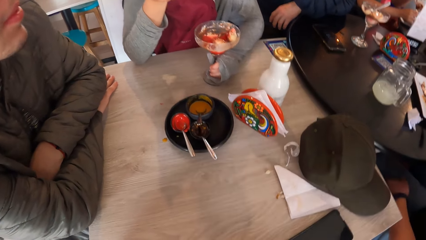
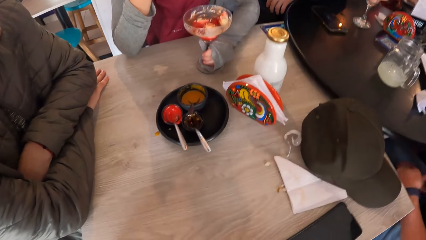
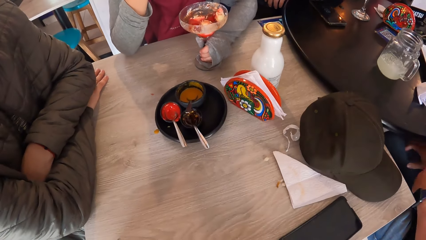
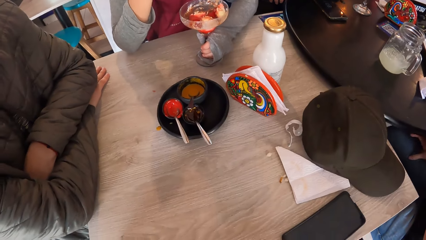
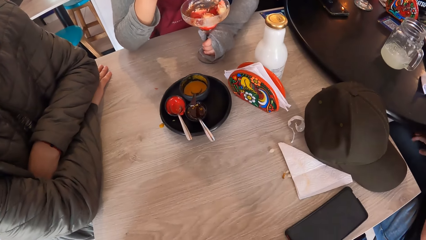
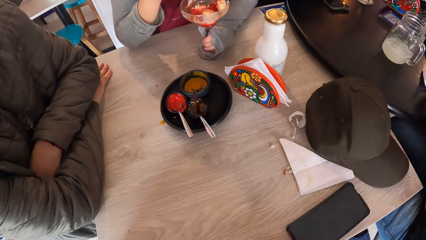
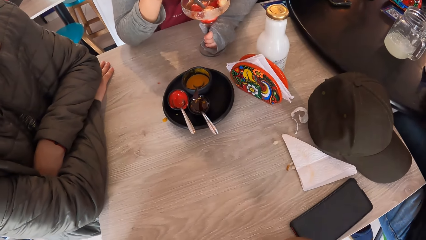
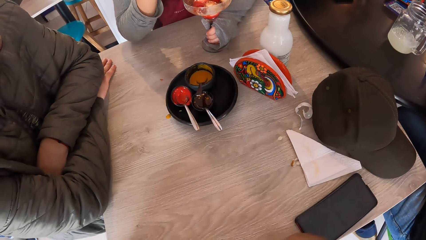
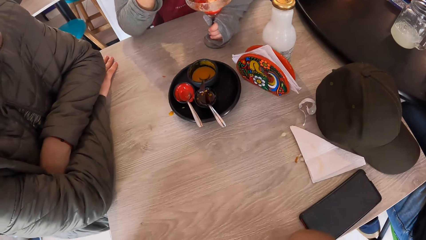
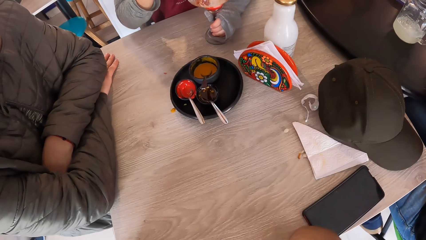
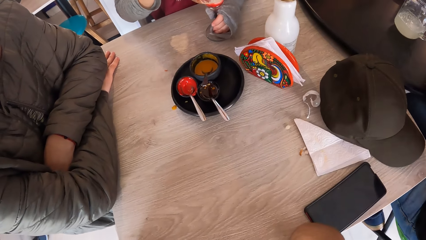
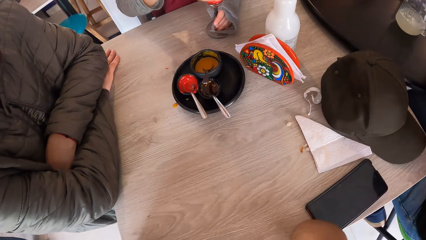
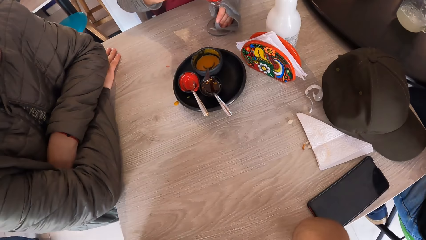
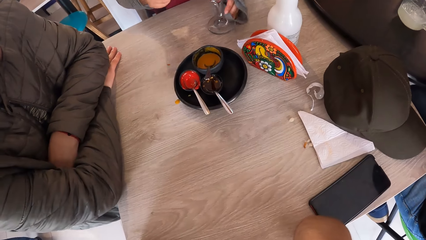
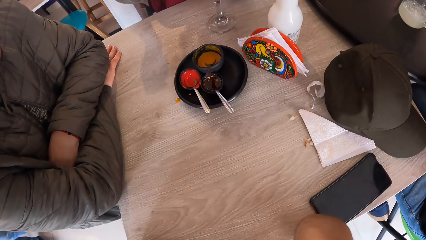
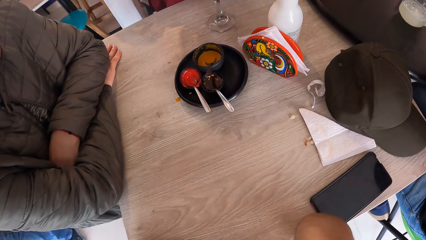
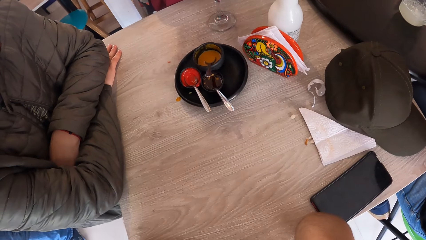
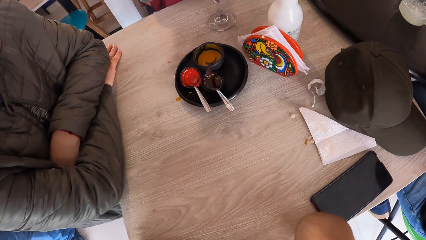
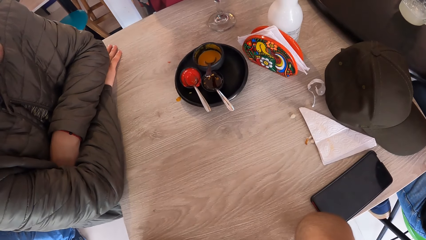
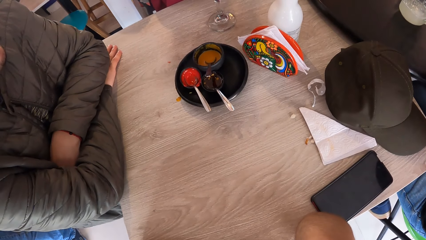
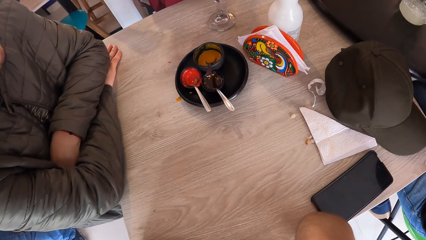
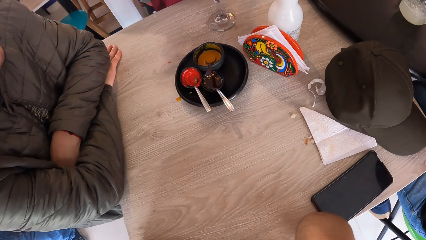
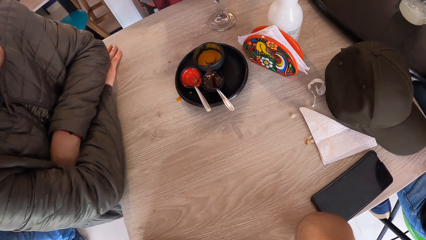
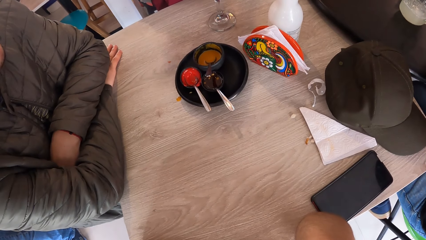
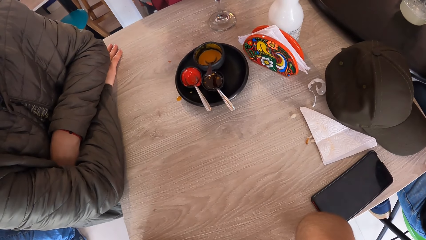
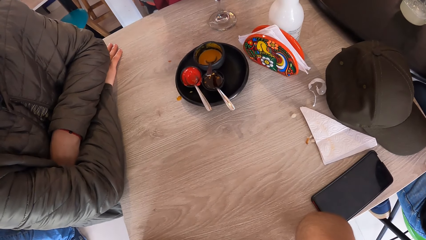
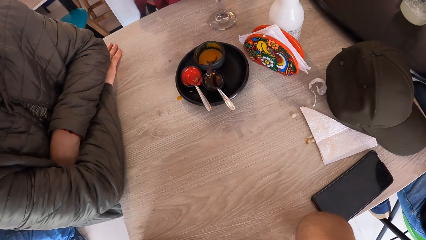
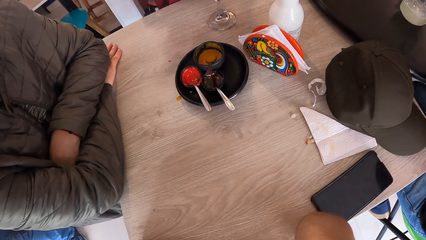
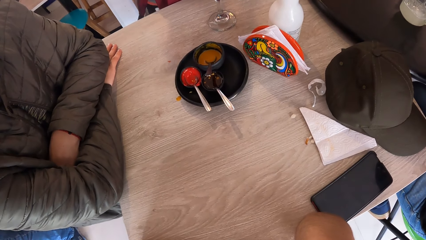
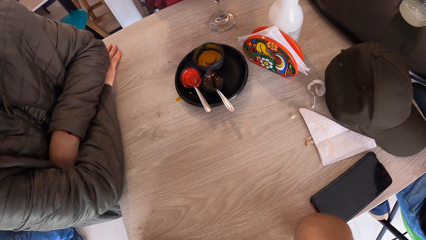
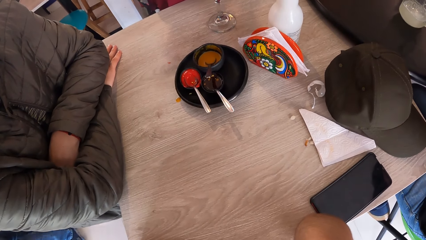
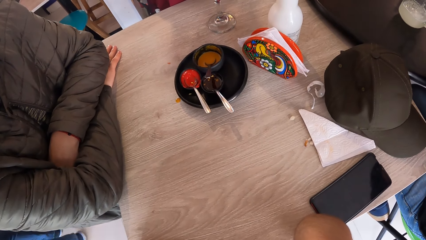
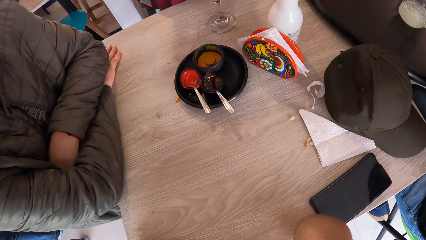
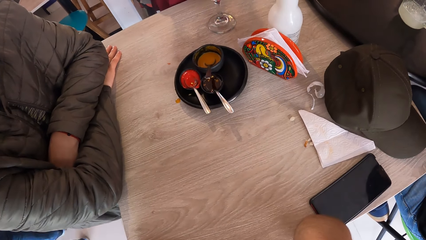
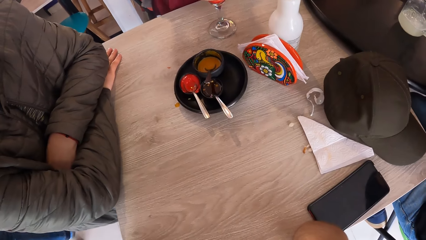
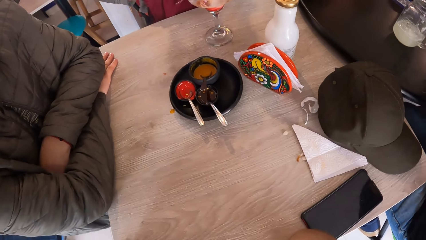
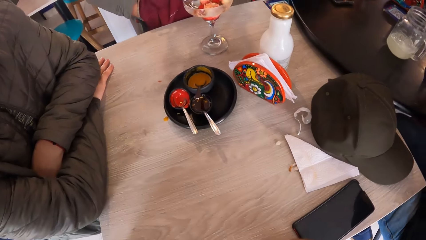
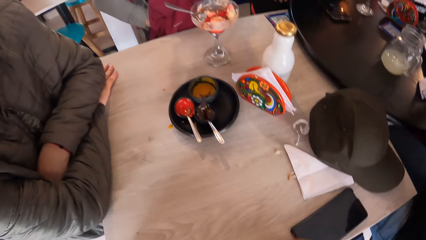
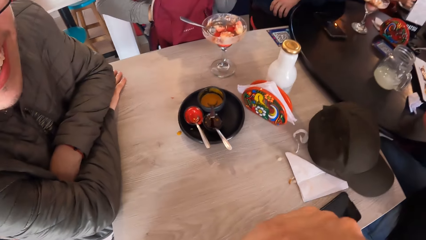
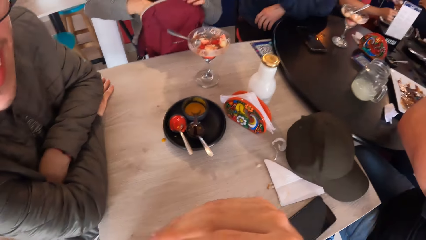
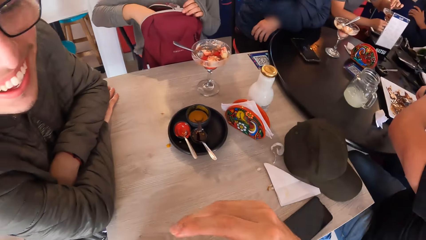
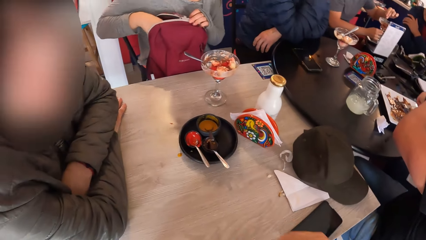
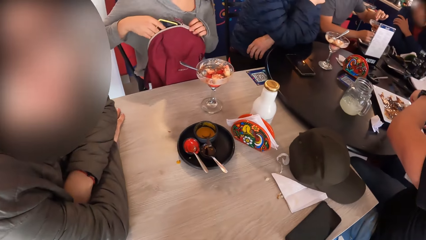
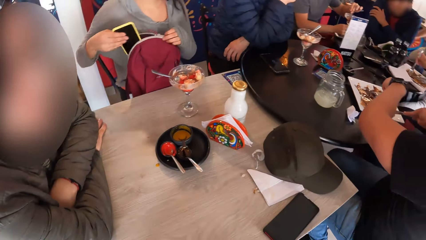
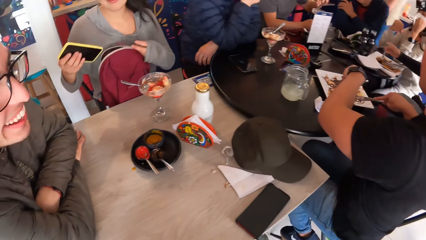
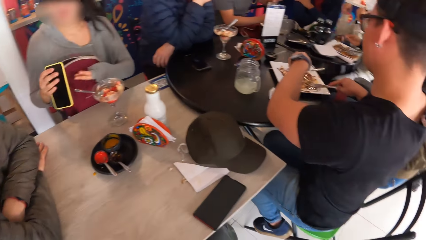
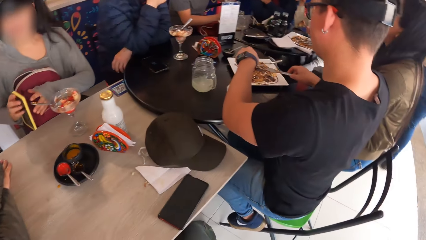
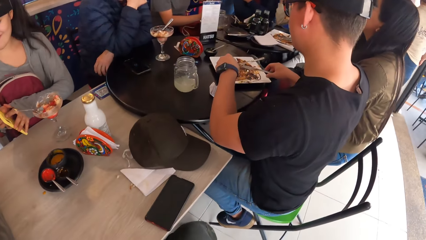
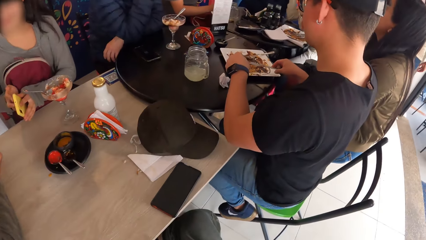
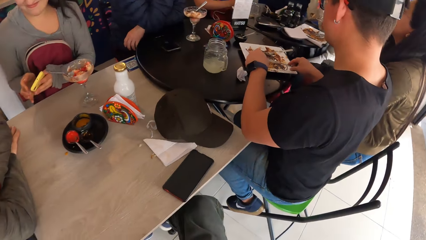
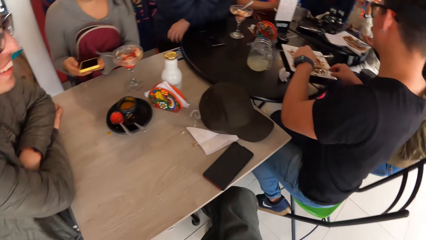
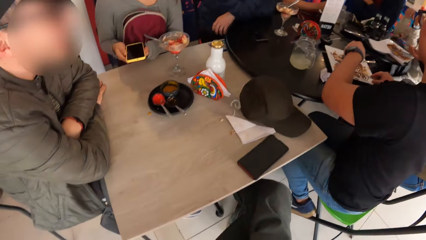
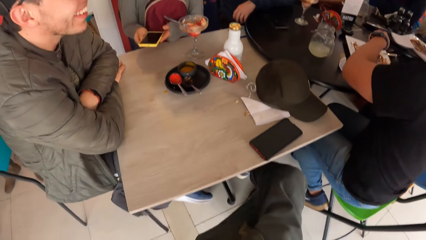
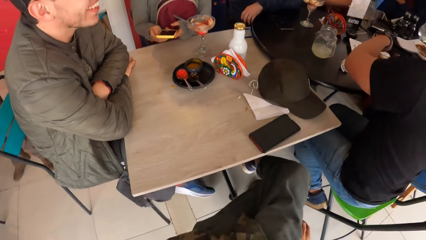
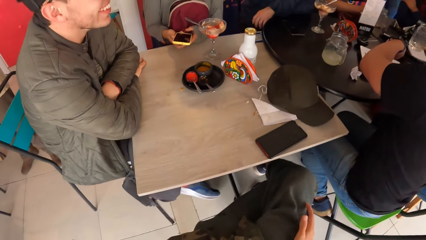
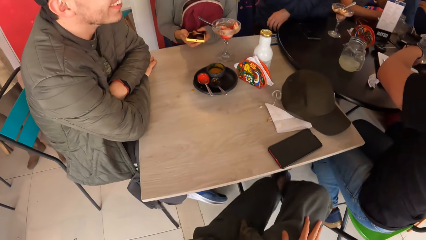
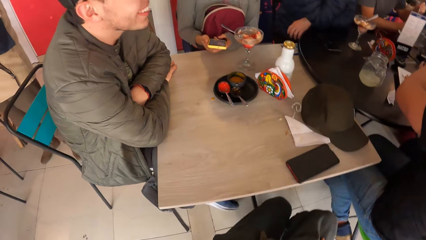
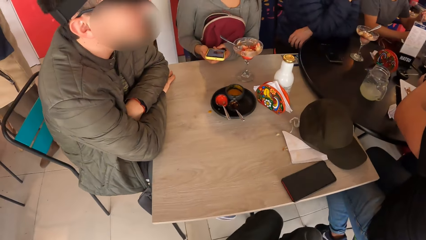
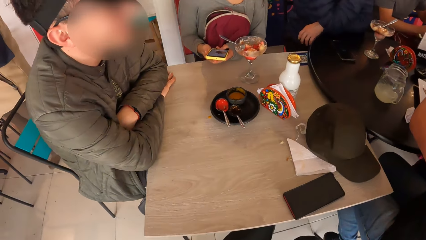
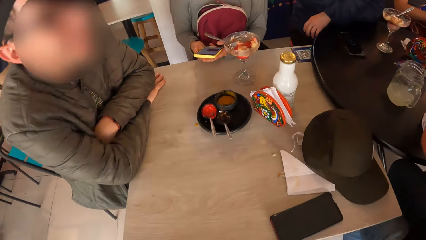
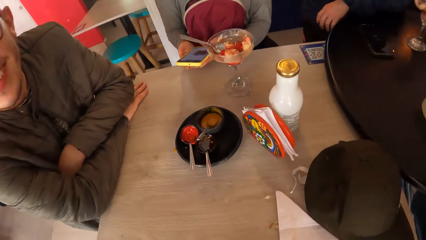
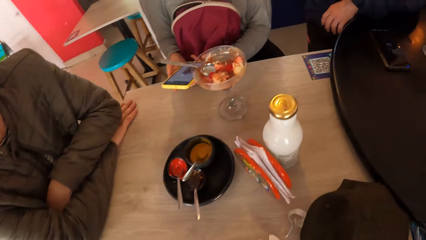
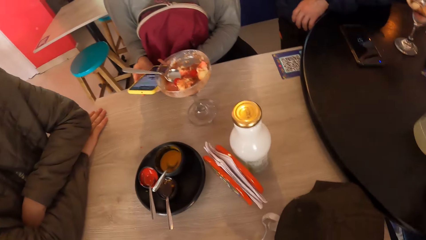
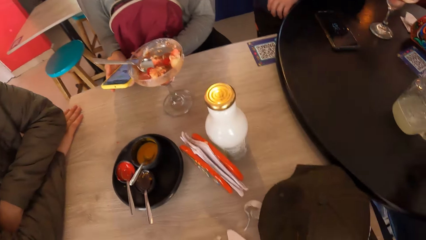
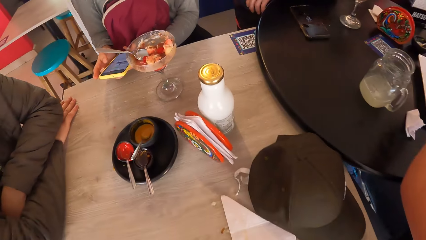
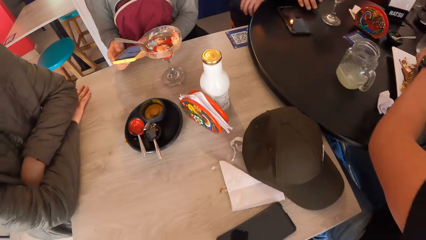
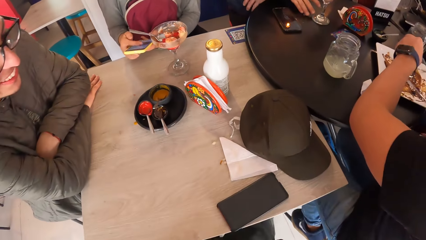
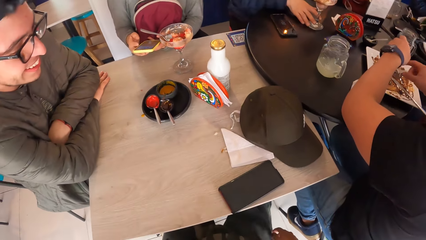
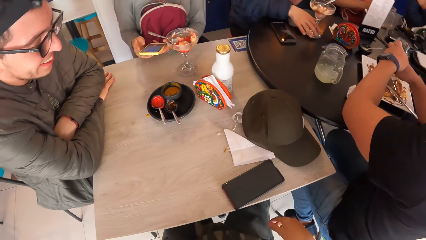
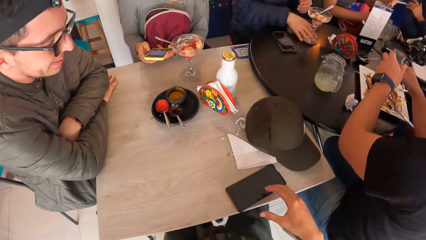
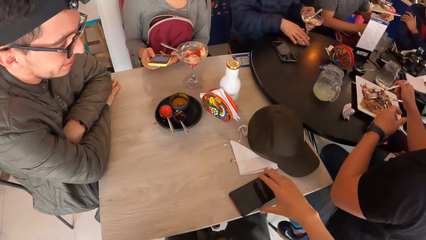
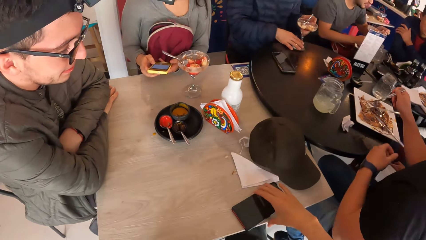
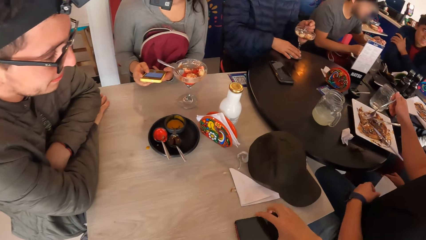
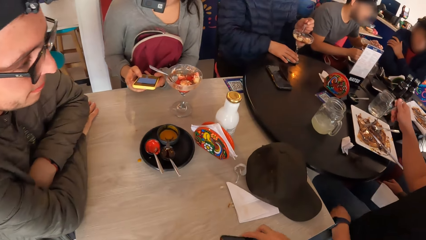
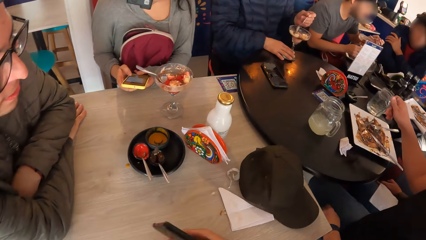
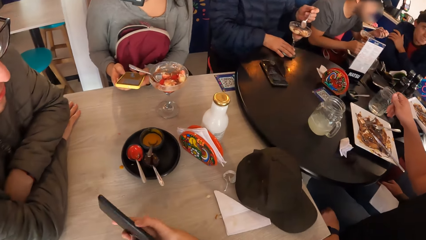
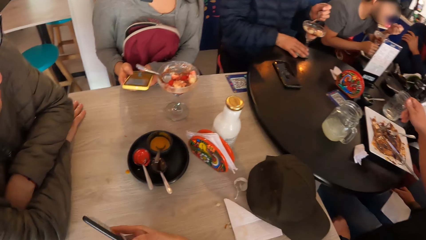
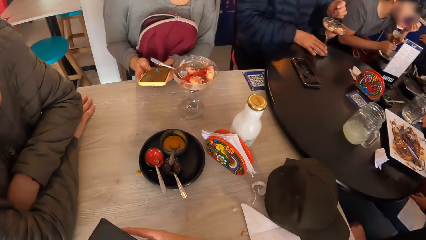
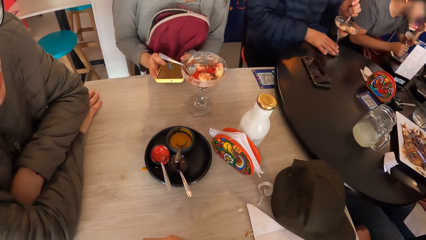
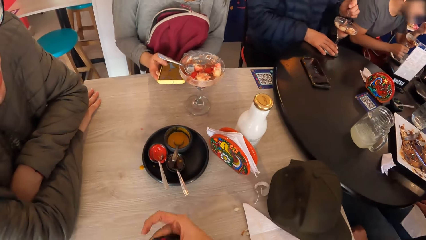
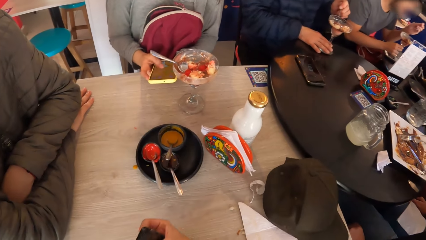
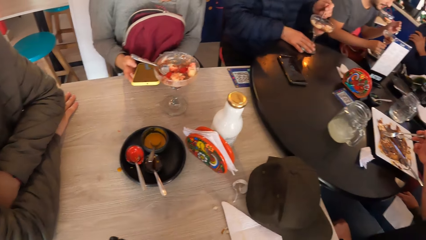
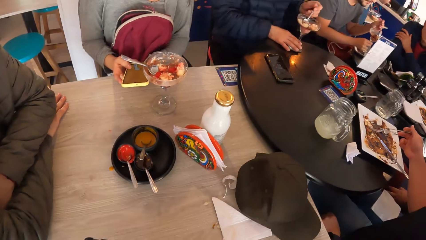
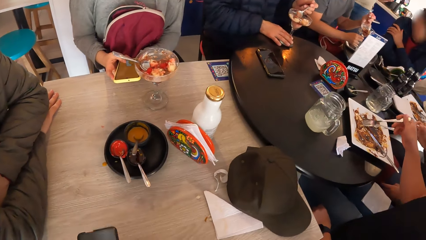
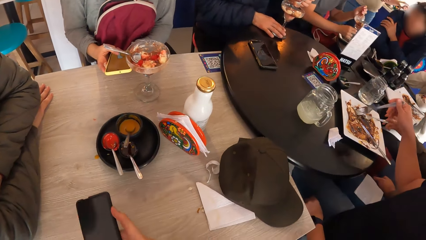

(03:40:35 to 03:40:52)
The camera wearer looks down. He talks with people on the table. He looks sideways. A person operates the phone. The camera wearer picks up the phone from the table with his right hand.
